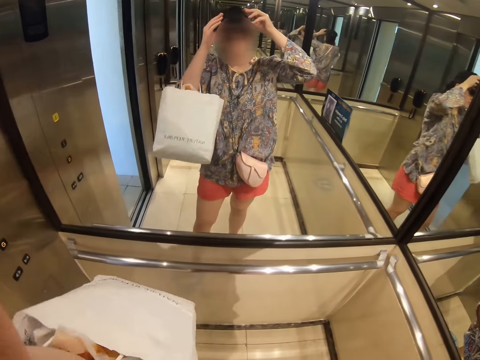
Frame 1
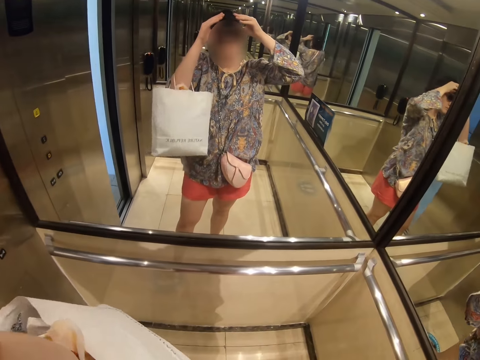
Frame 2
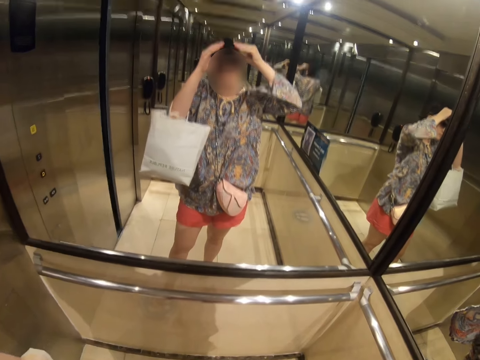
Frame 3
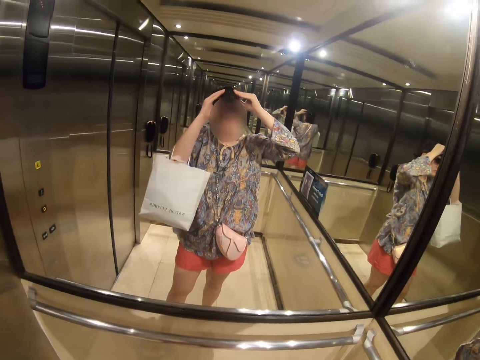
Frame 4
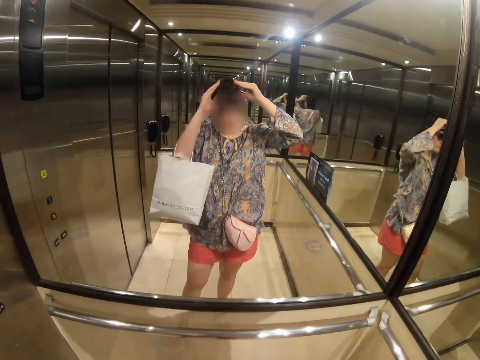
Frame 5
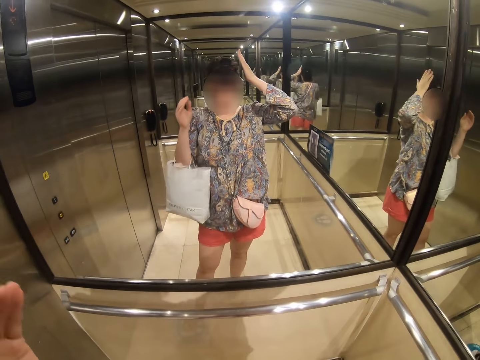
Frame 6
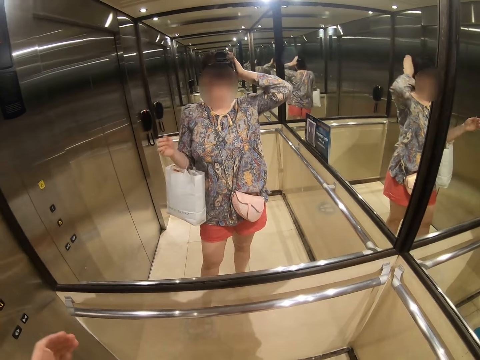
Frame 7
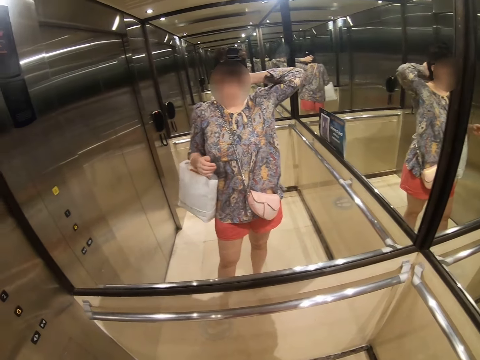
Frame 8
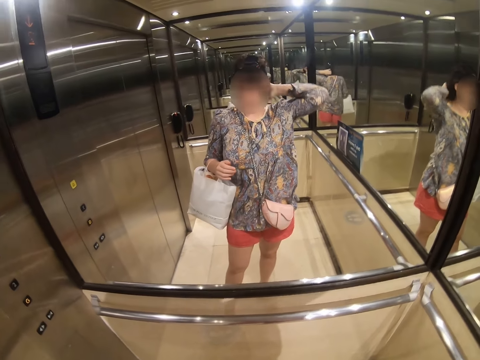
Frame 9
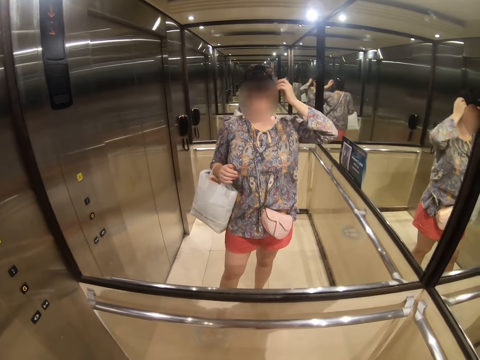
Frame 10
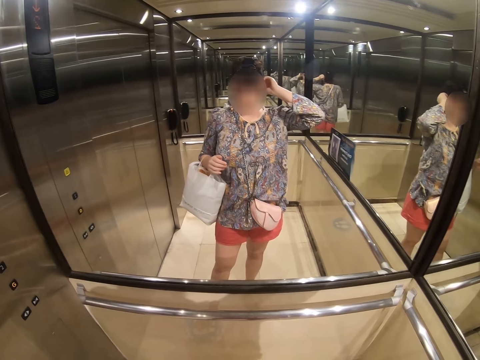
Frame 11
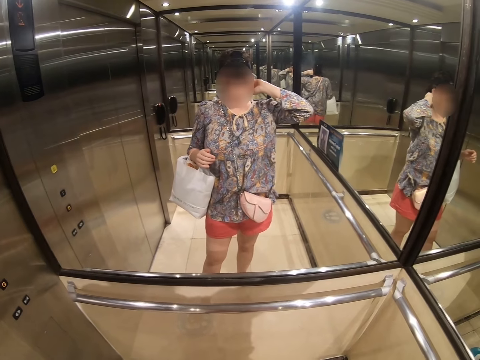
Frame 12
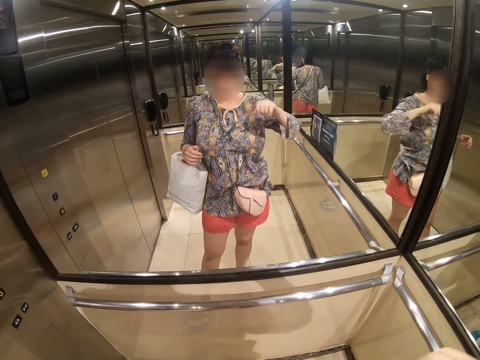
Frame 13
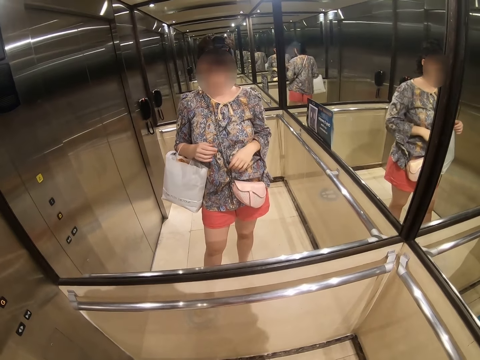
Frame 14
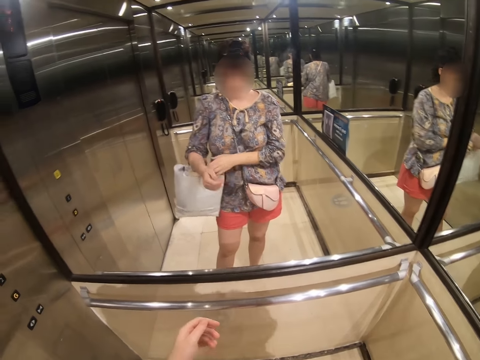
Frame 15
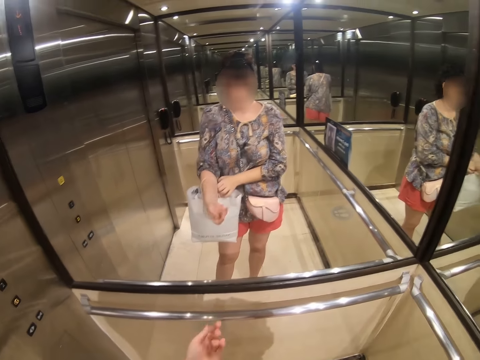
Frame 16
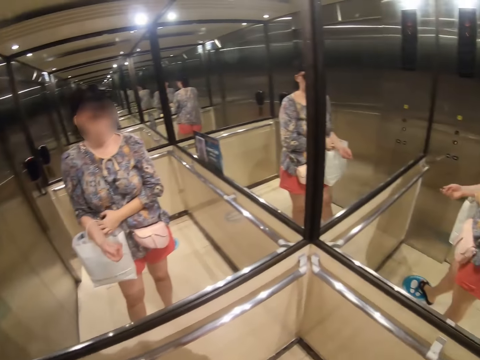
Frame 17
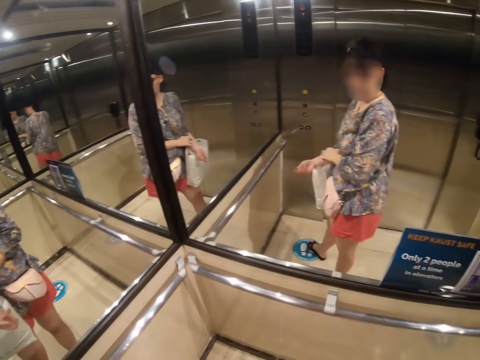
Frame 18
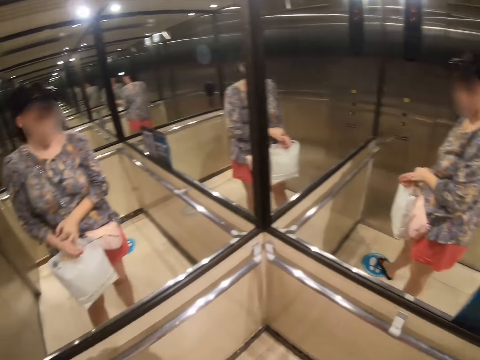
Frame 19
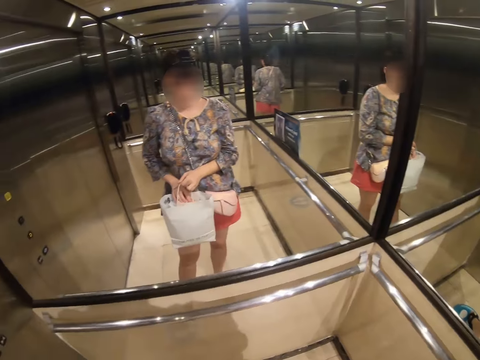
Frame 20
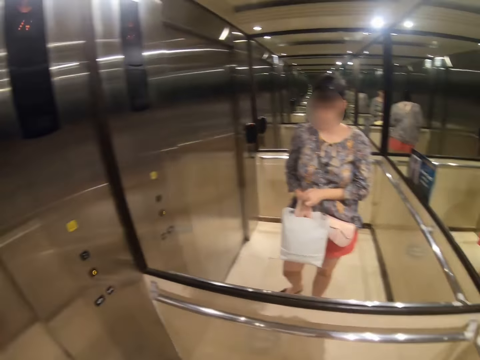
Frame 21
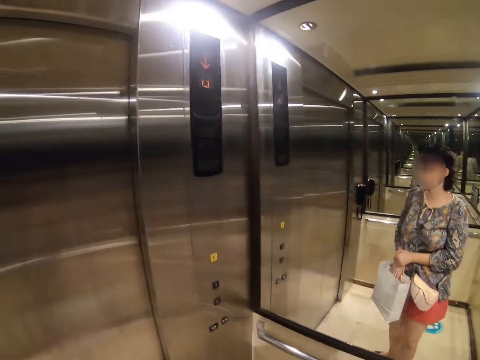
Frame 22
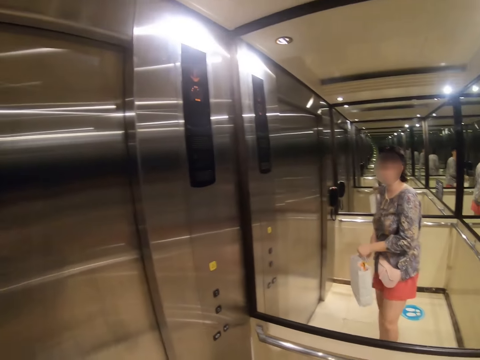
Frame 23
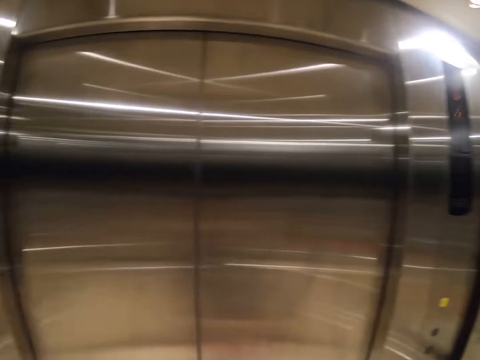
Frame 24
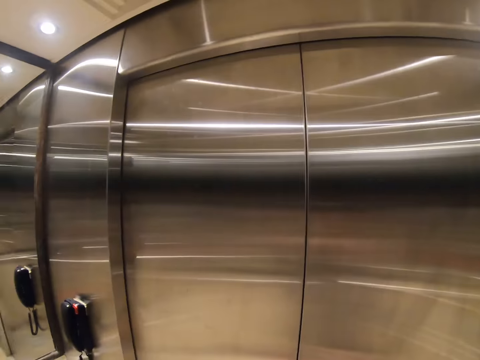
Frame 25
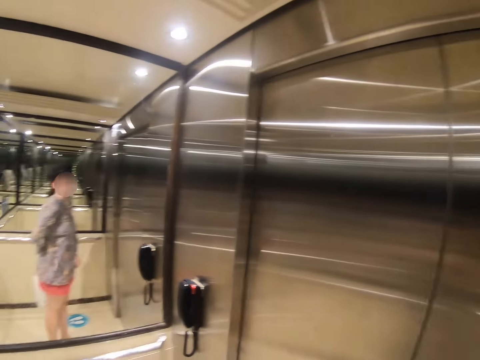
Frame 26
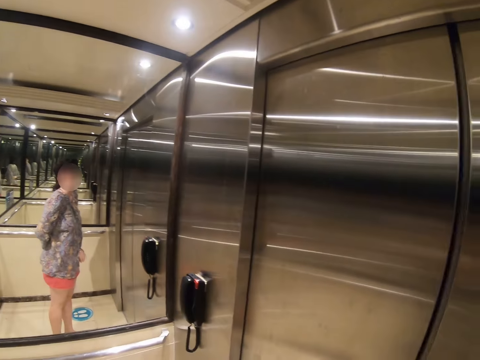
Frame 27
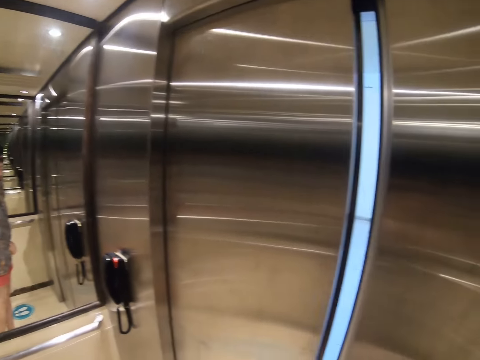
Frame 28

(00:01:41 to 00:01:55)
The camera wearer adjusts the cap. They touch the head. They adjust the hair. They hold the shopping bag with the other hand. They remove the bag from the hand. They turn around.

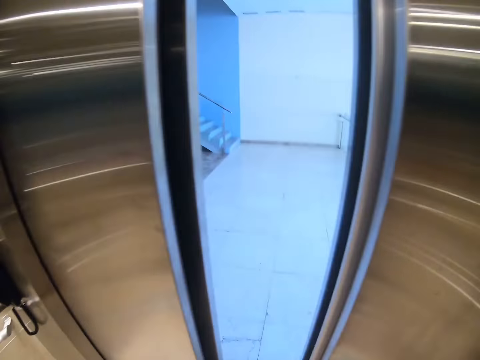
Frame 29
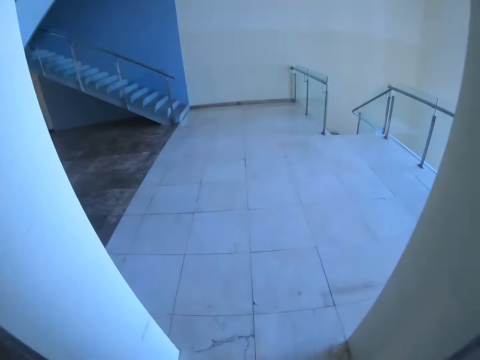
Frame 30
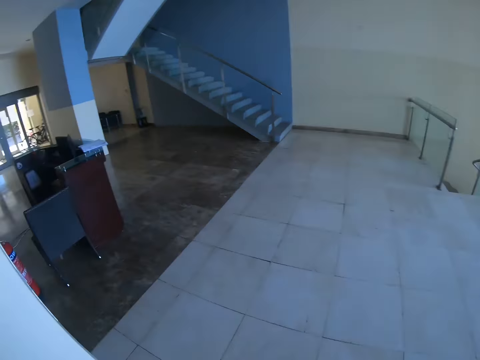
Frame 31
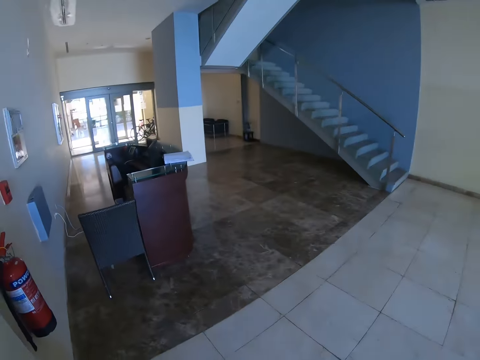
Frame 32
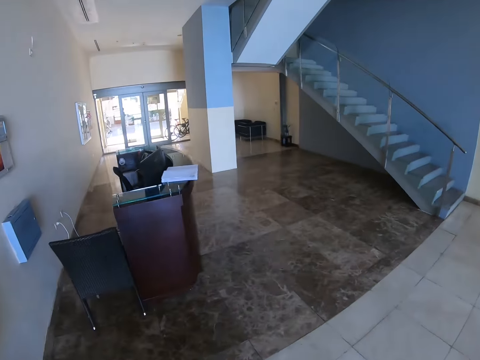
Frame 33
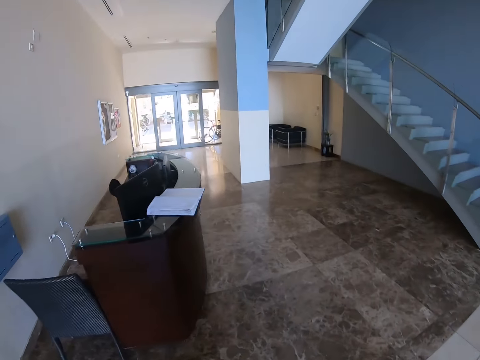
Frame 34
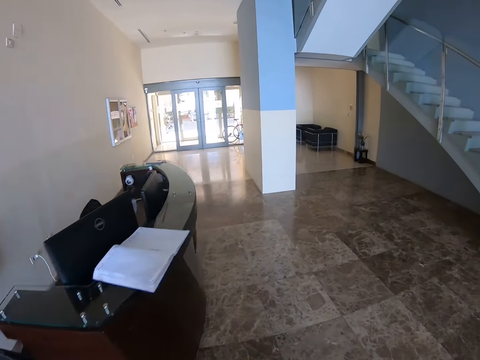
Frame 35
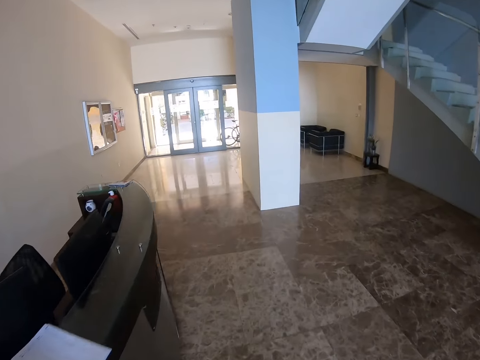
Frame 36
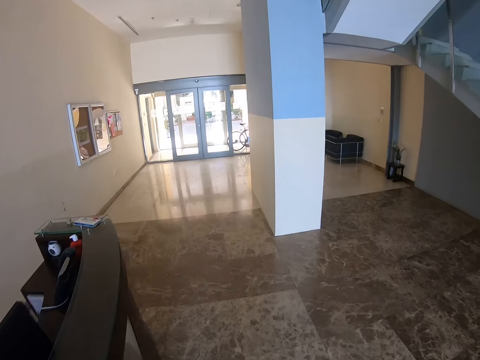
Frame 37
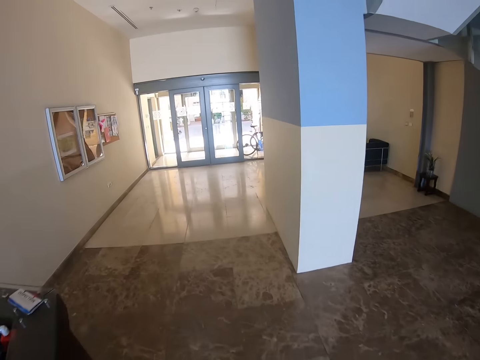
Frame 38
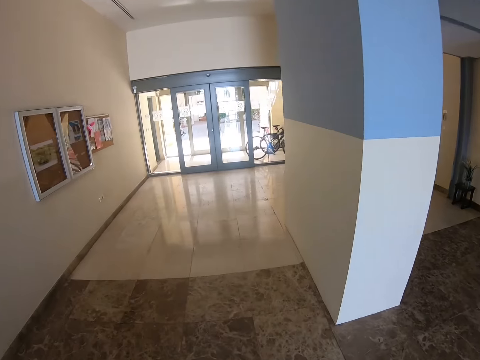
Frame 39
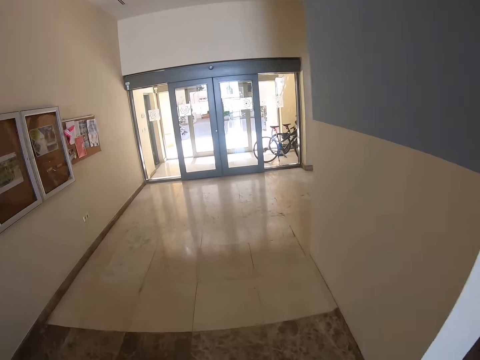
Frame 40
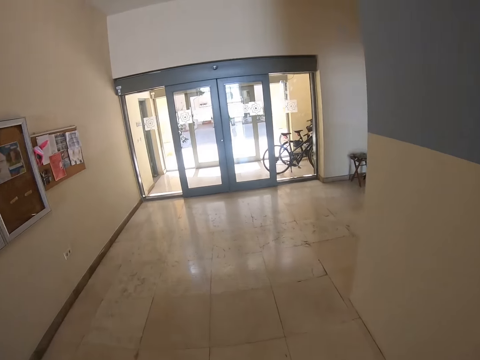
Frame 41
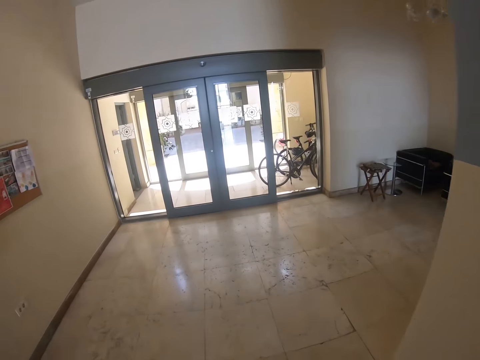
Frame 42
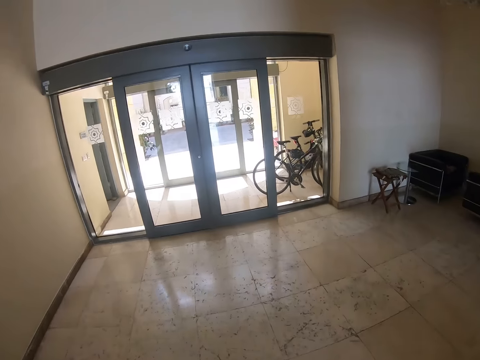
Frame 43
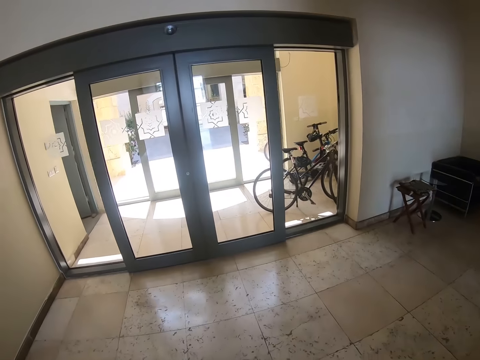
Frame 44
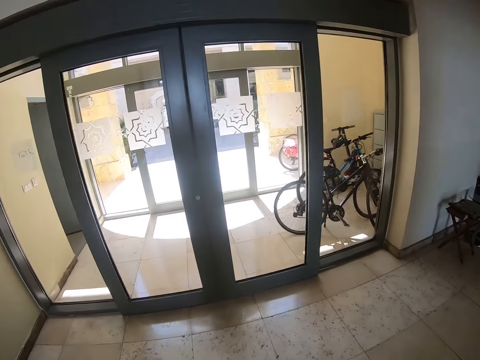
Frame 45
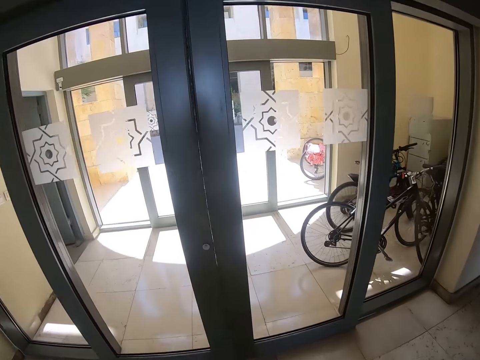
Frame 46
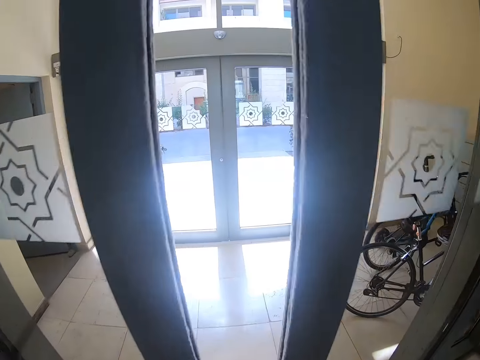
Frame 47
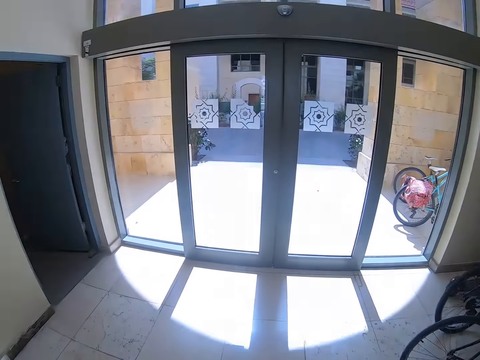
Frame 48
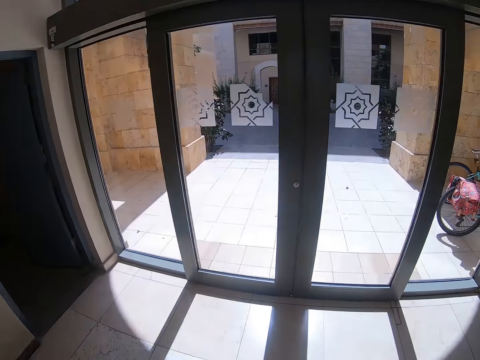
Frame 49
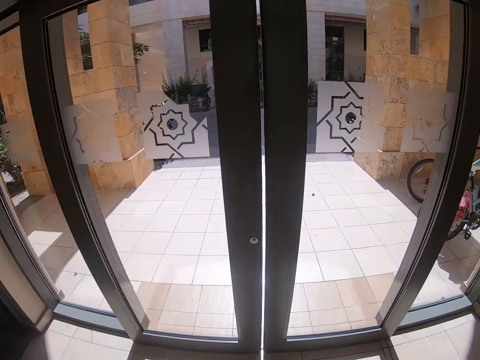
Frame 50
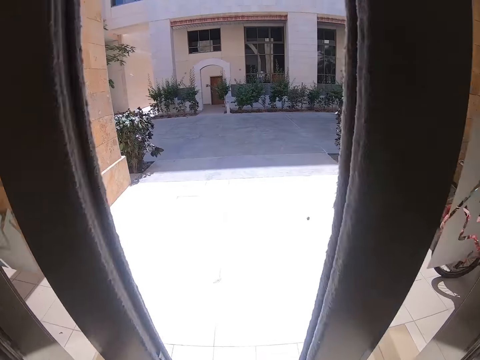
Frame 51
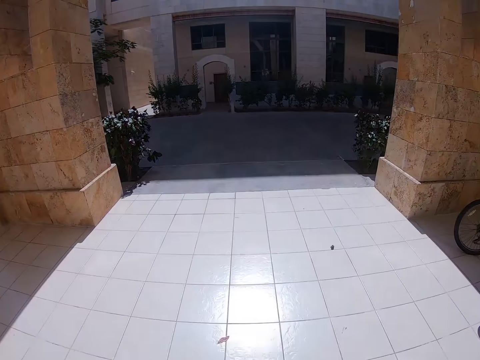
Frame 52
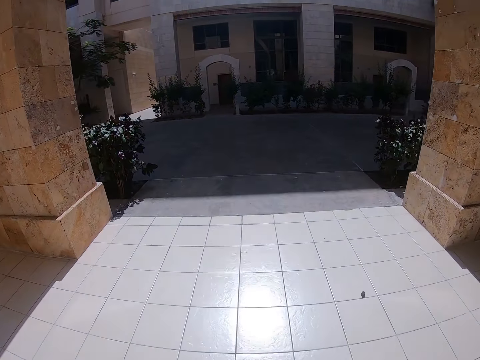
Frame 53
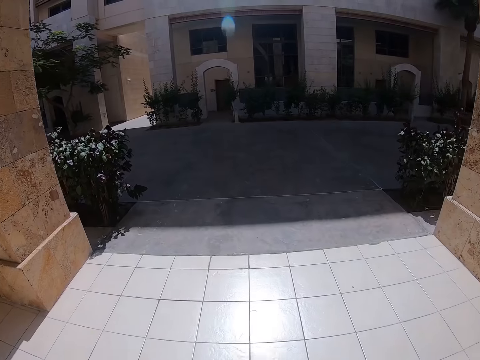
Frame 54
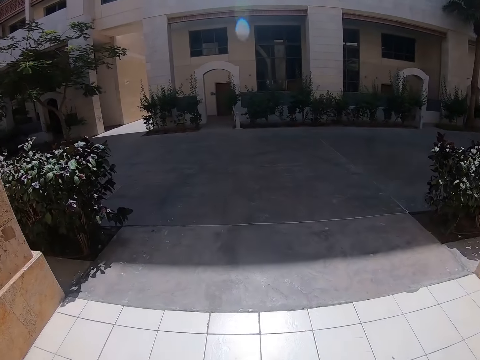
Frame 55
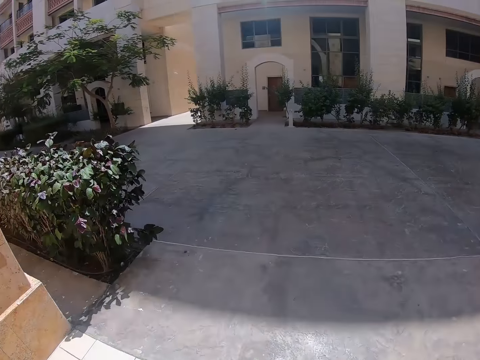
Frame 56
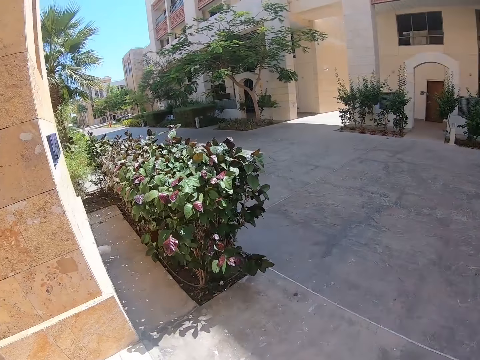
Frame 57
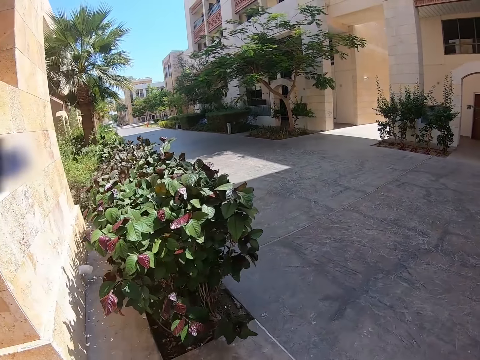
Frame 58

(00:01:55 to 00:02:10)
The camera wearer walks around the block. They walk out of the lift. They walk in the house. They walk out of the door. They walk on the corridor.
